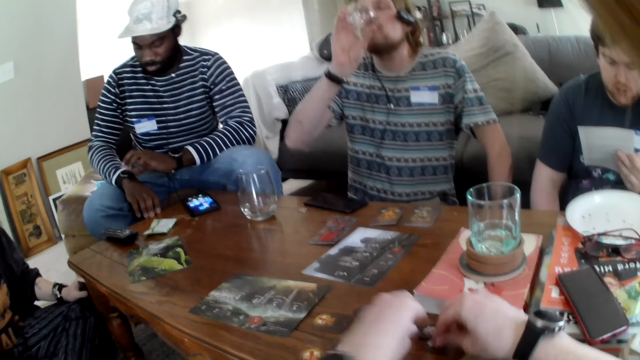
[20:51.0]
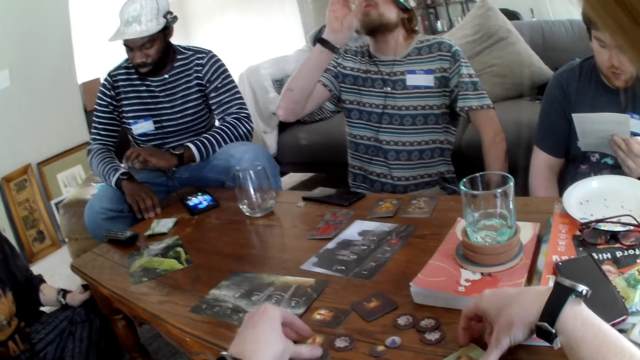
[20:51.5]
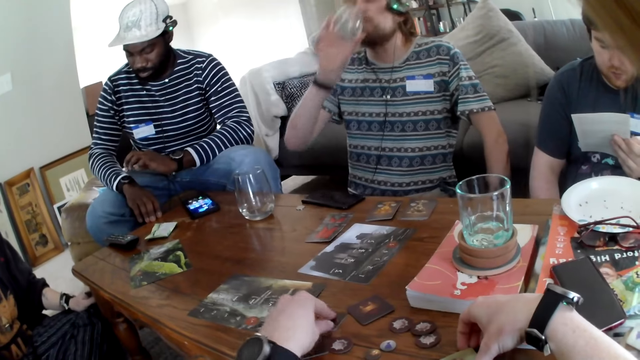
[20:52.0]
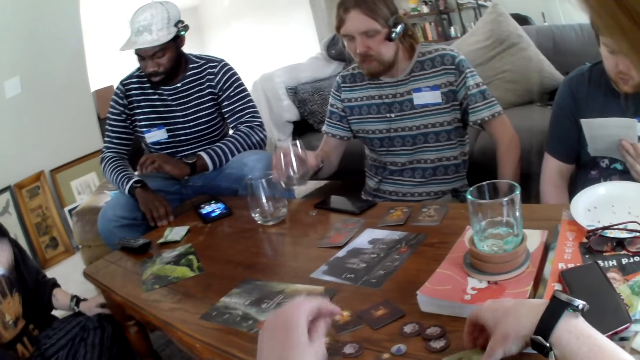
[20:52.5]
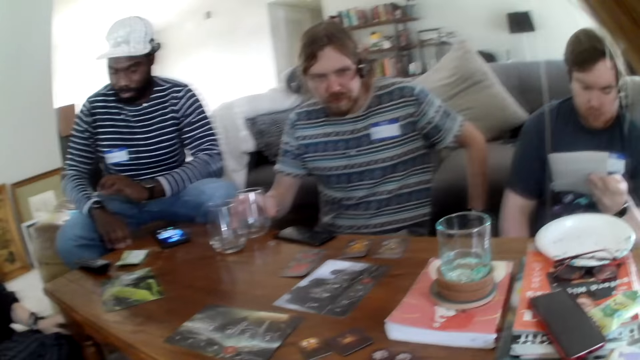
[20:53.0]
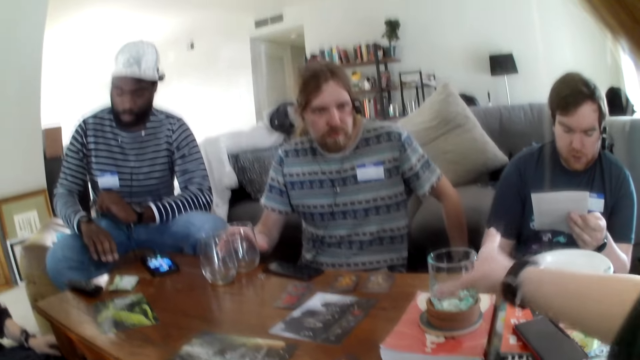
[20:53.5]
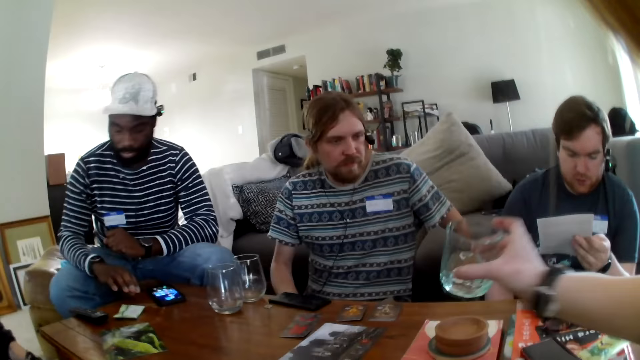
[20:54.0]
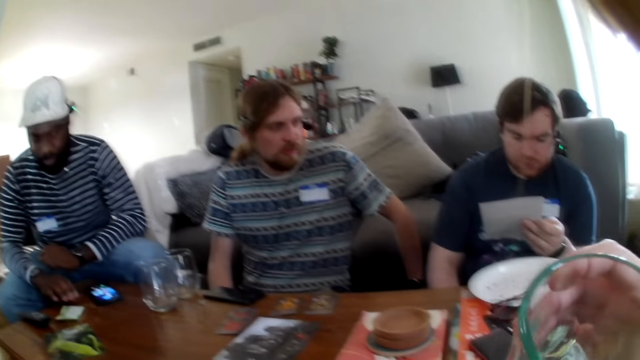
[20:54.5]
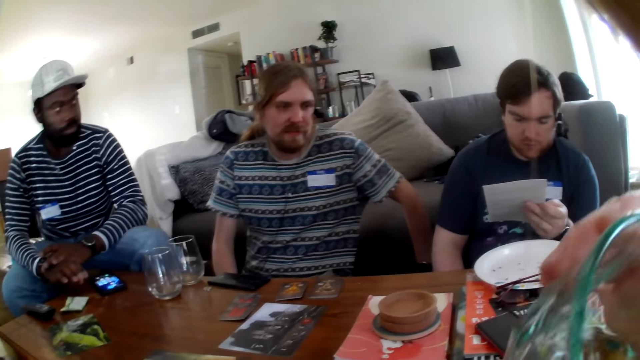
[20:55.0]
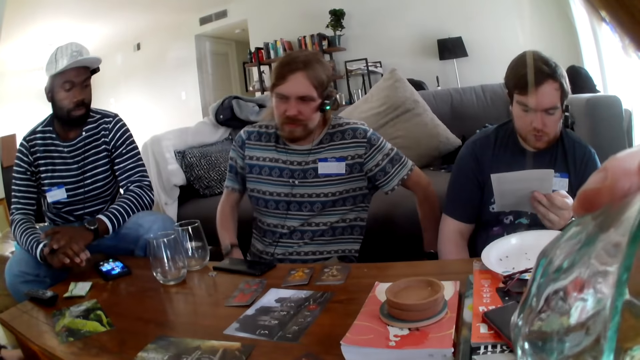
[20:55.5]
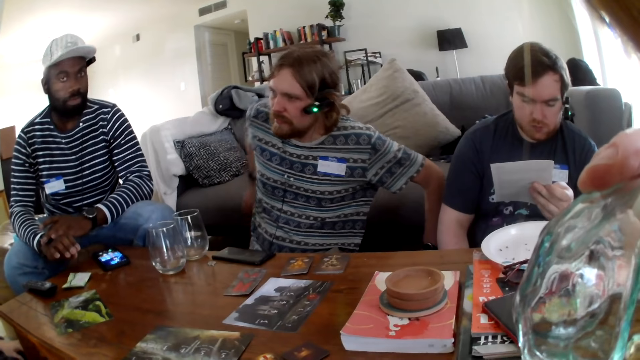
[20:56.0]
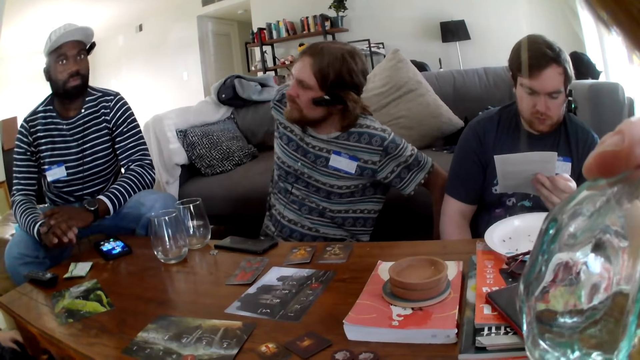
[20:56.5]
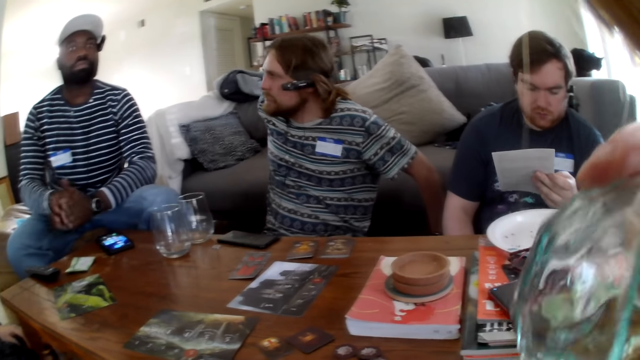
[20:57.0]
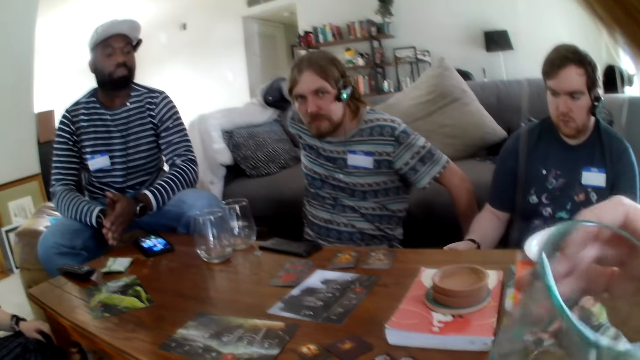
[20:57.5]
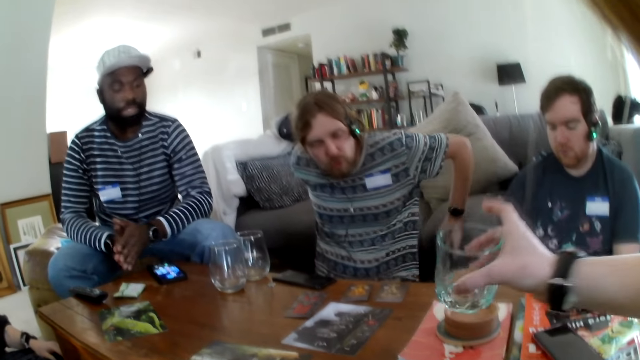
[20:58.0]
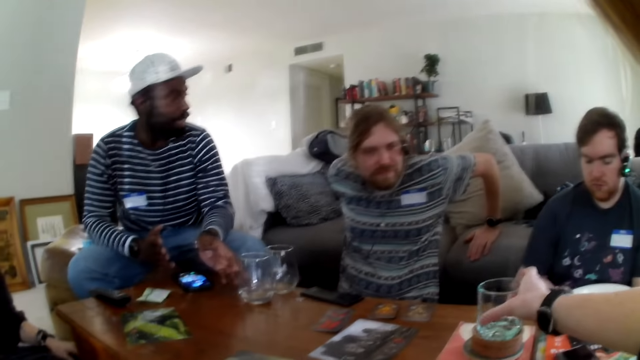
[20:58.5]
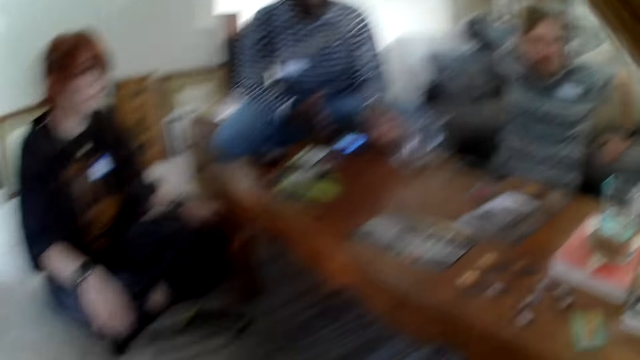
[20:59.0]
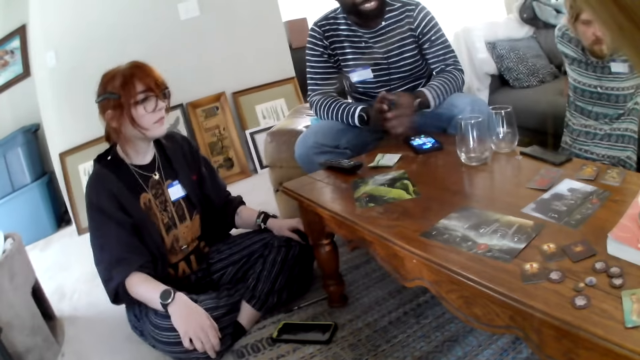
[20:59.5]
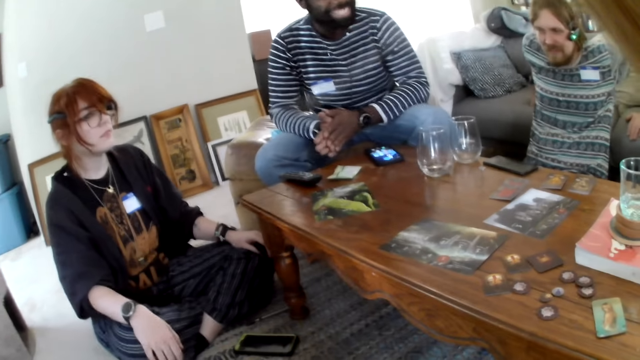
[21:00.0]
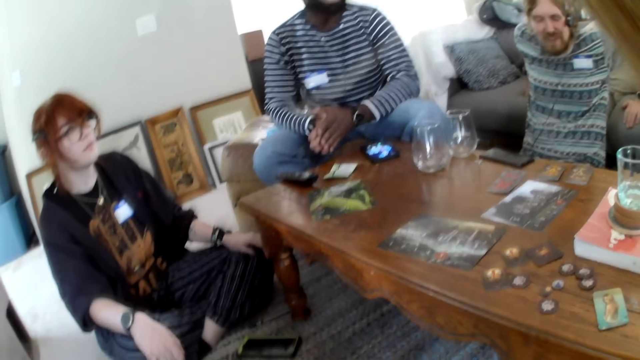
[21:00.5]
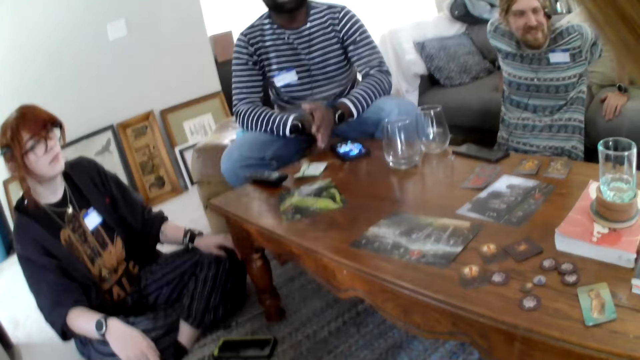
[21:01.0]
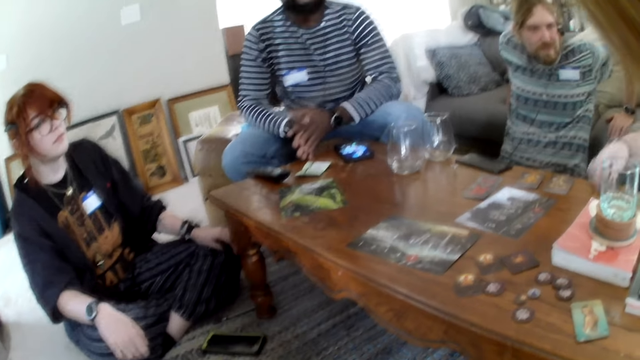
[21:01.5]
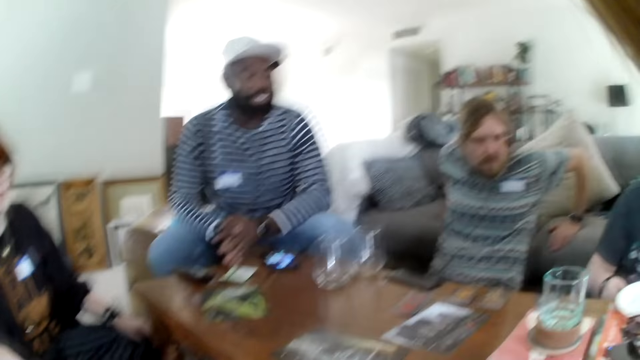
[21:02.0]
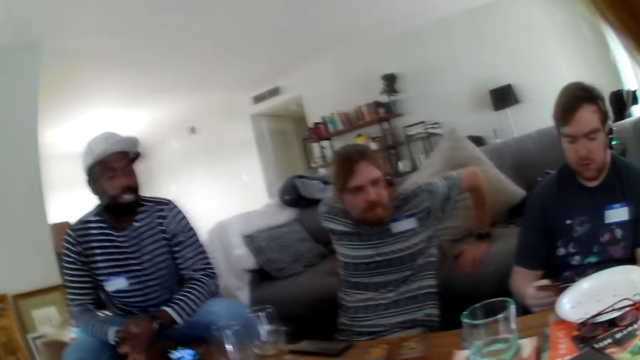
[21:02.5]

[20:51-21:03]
A man drinks the water from the glass. Another man talks. The first man places the glass on the table. The camera wearer coughs. They pick the glass from the table and drink the water from the glass. They put the glass on the table. A person laughs.

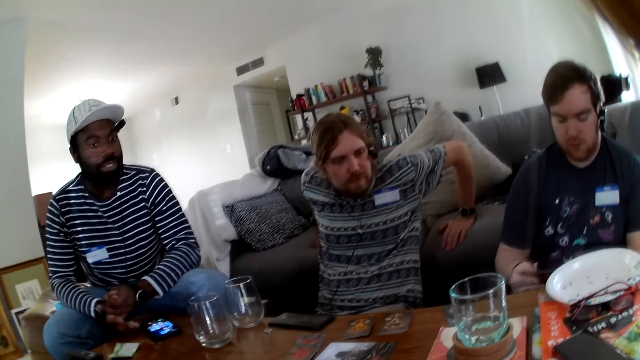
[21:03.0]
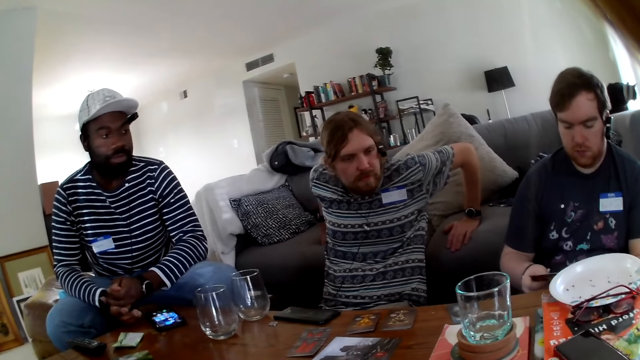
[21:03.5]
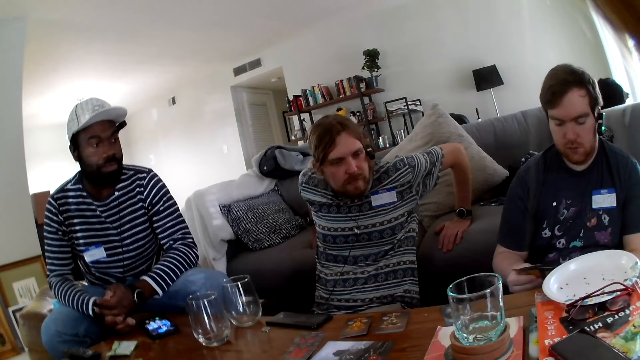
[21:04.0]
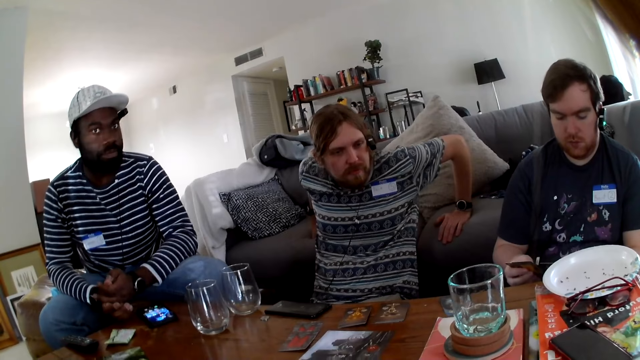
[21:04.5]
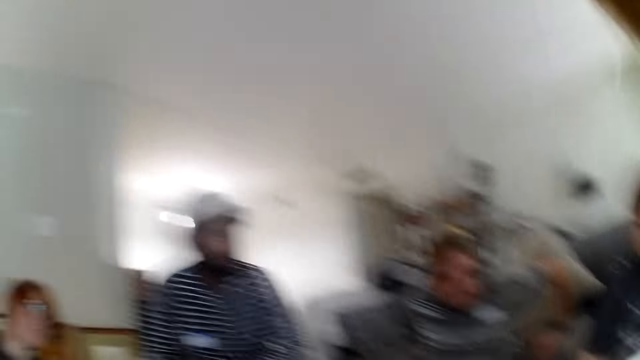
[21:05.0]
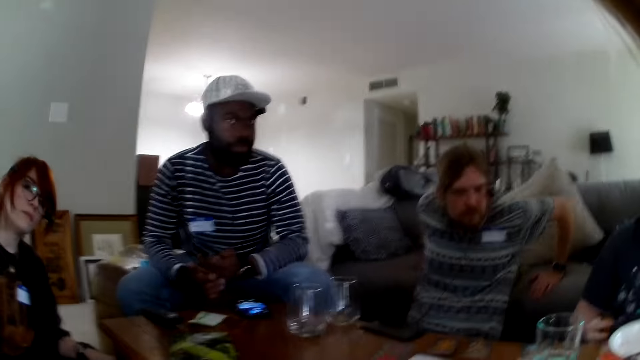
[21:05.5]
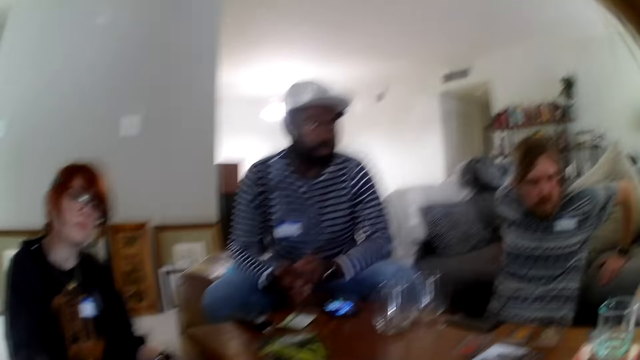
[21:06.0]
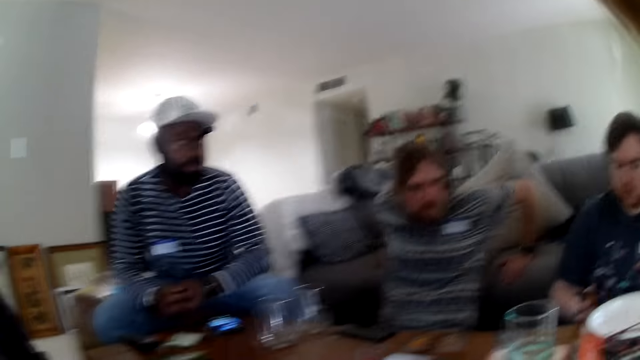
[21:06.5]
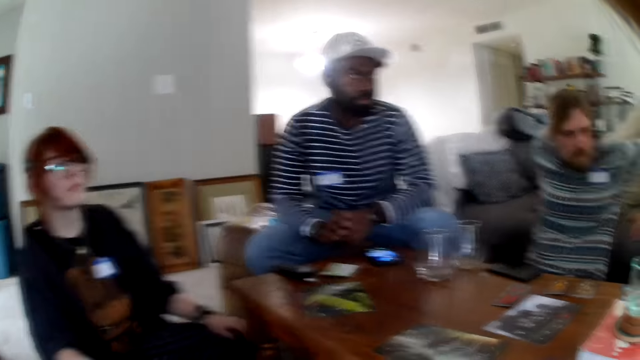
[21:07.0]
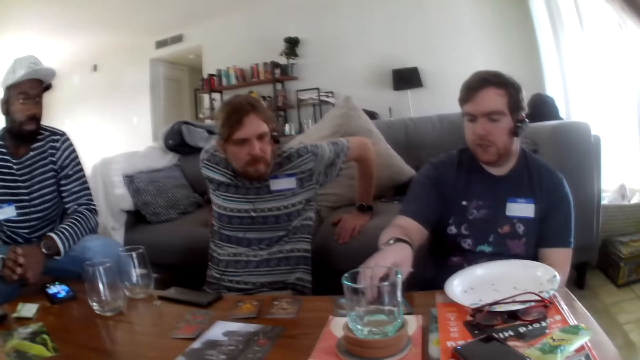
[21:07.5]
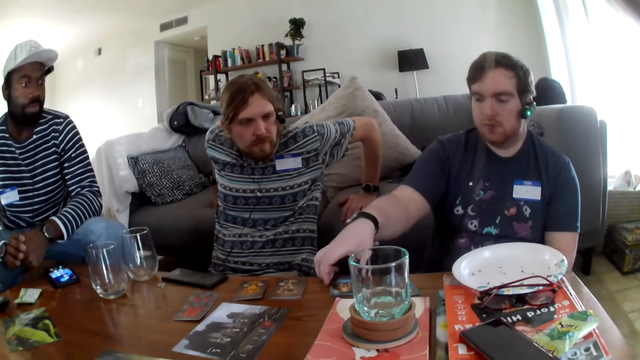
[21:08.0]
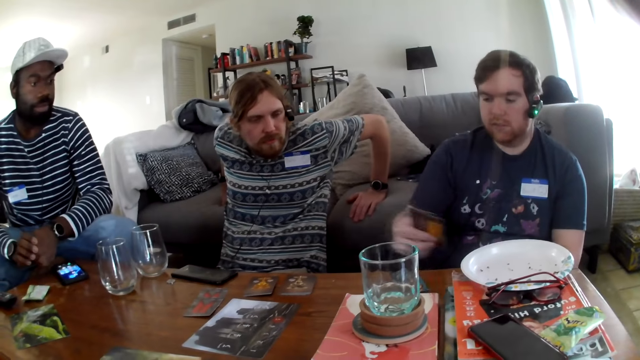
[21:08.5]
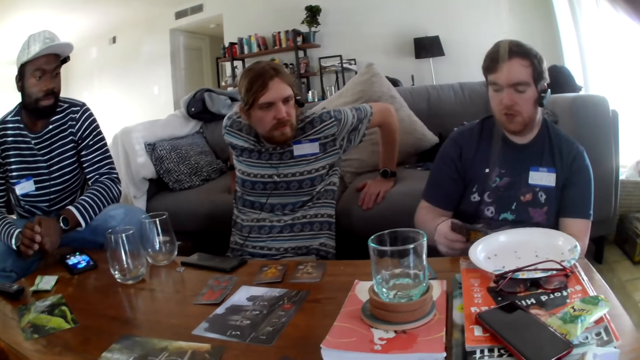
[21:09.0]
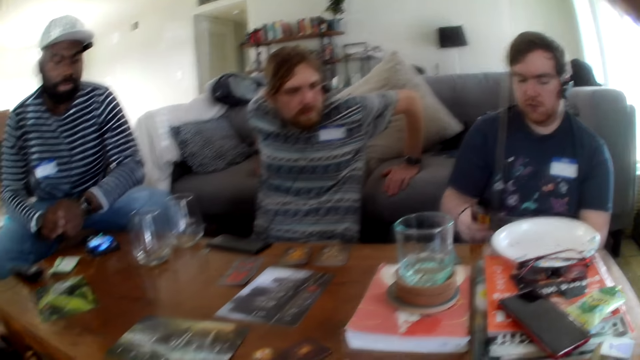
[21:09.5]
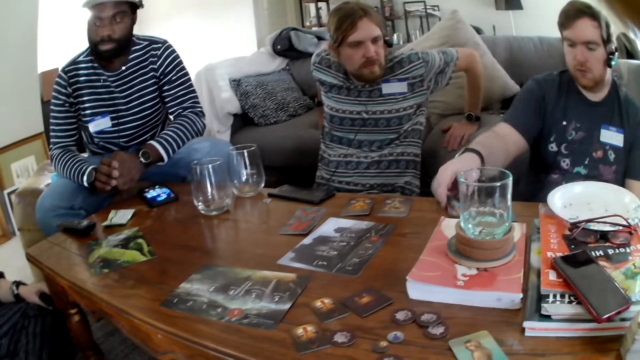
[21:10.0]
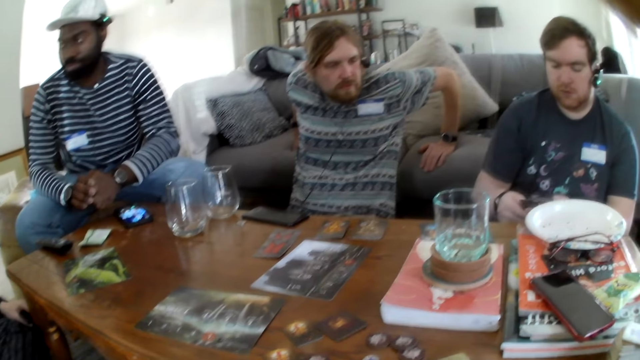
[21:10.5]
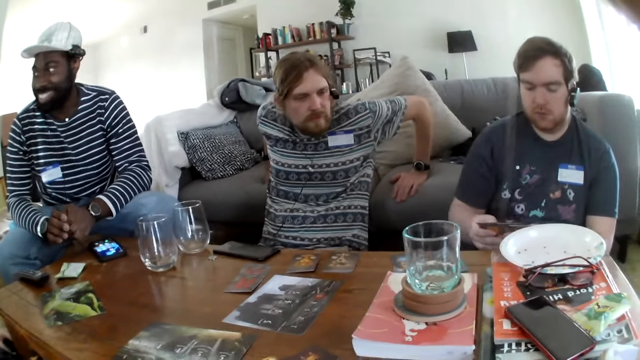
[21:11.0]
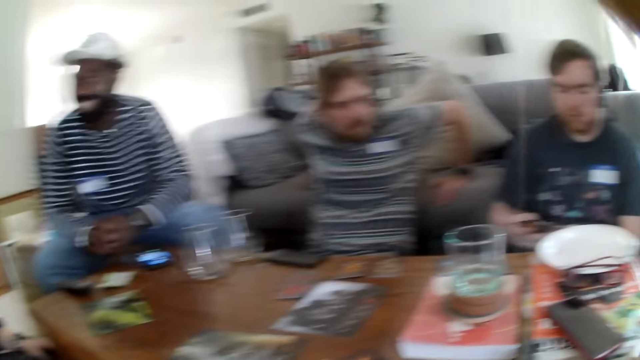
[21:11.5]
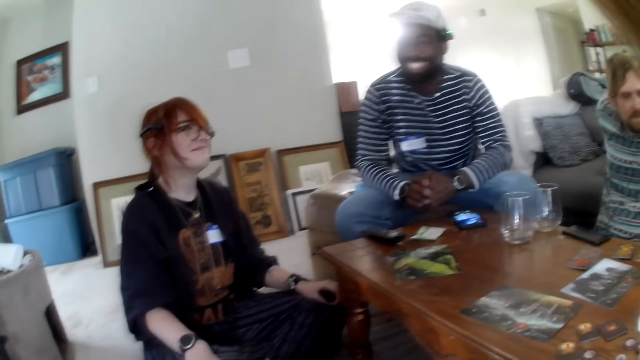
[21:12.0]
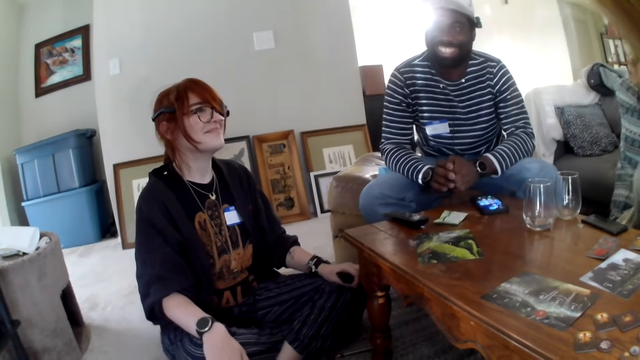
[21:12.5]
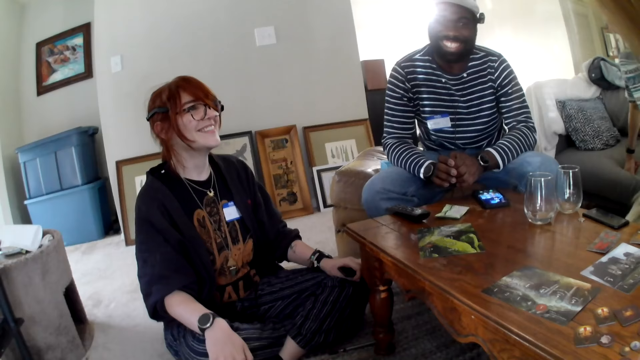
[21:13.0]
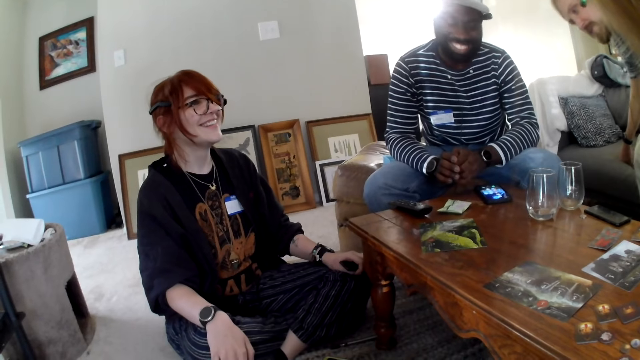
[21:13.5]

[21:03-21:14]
A man picks cards. The camera wearer talks. The man flips the cards on the hands. The man picks the cards. The man speaks and places the cards on the table. The camera wearer talks. They look around. A person laughs. Another person laughs.
